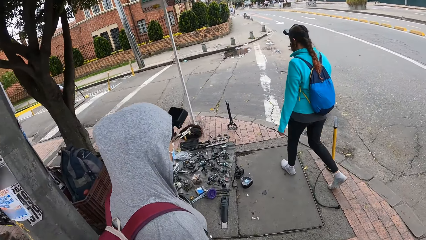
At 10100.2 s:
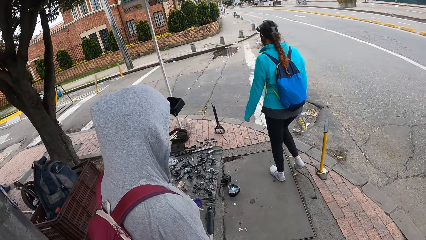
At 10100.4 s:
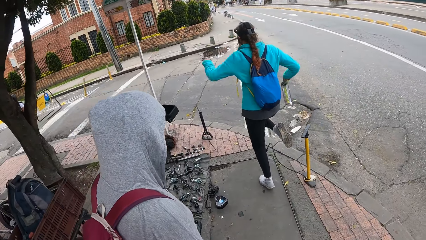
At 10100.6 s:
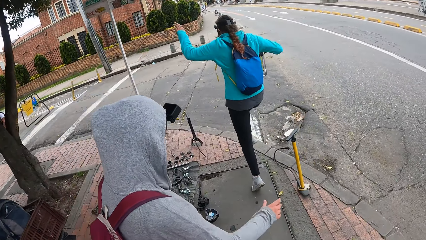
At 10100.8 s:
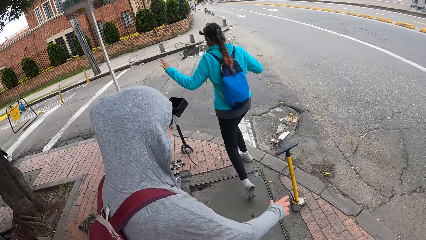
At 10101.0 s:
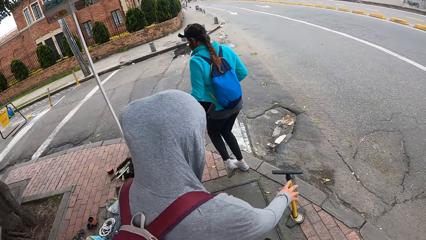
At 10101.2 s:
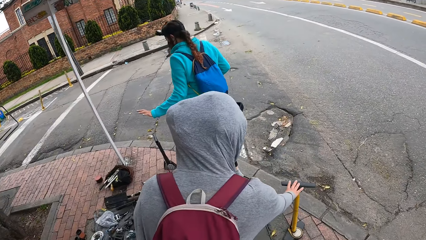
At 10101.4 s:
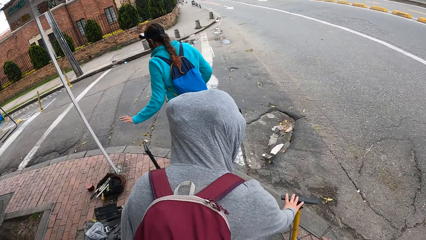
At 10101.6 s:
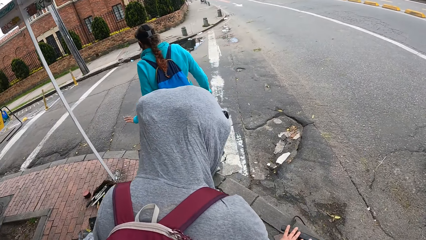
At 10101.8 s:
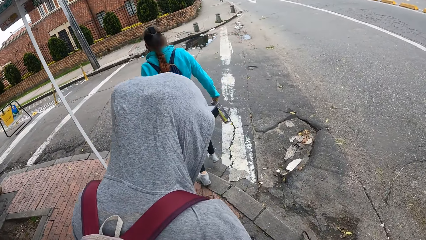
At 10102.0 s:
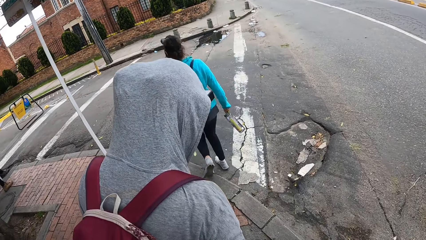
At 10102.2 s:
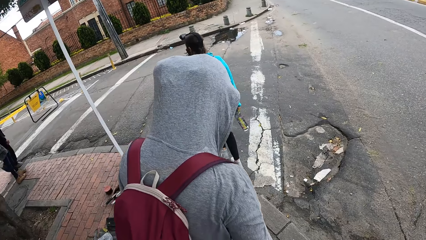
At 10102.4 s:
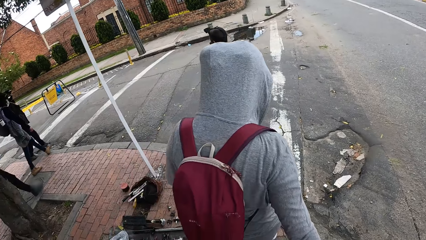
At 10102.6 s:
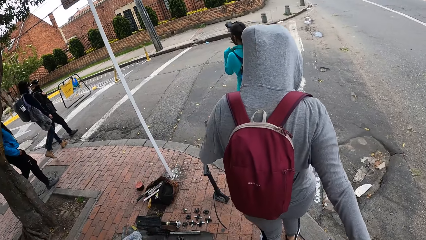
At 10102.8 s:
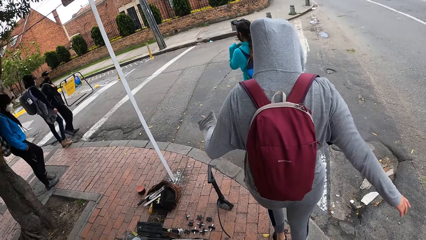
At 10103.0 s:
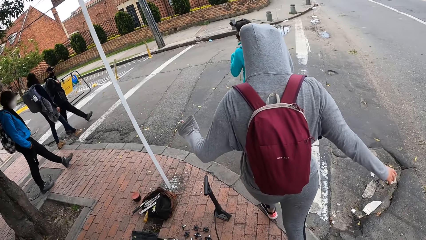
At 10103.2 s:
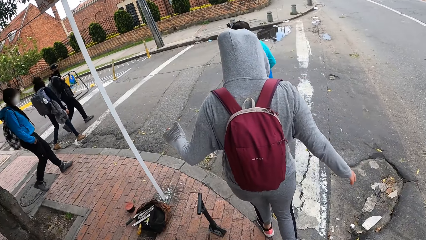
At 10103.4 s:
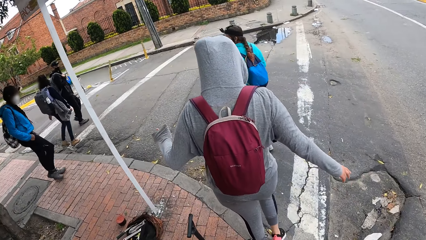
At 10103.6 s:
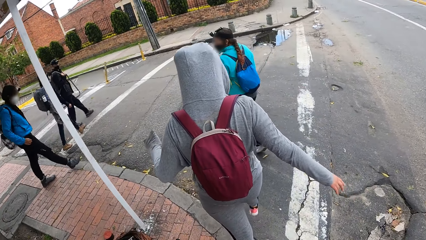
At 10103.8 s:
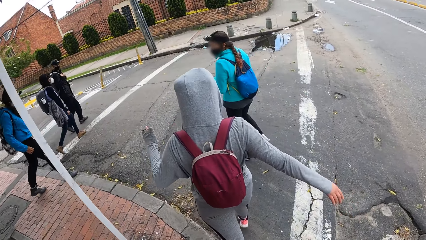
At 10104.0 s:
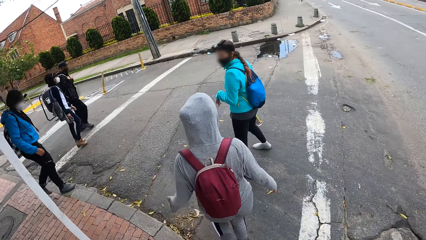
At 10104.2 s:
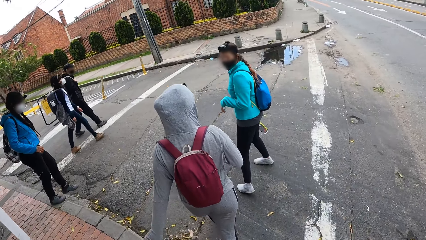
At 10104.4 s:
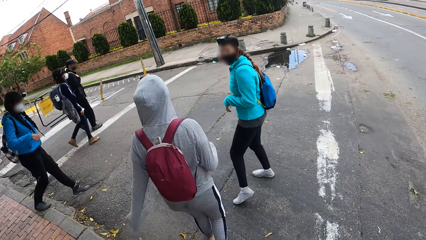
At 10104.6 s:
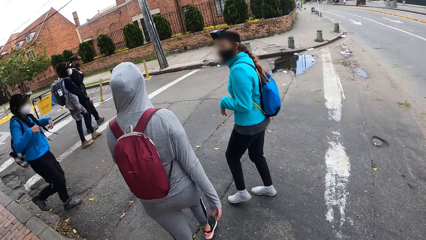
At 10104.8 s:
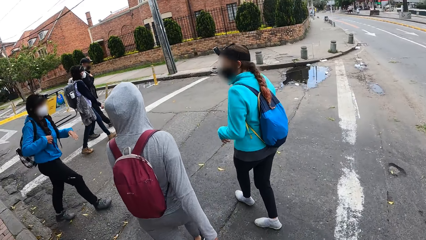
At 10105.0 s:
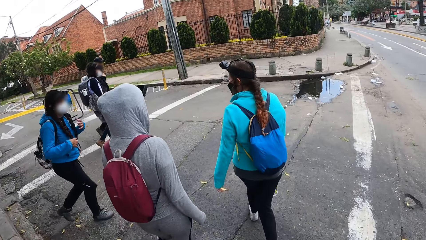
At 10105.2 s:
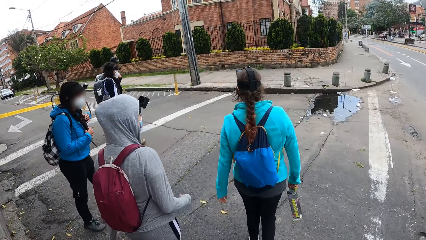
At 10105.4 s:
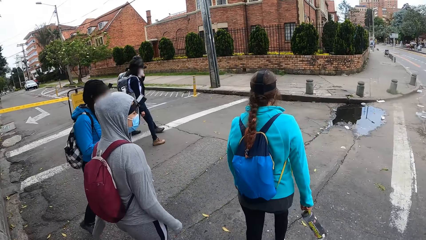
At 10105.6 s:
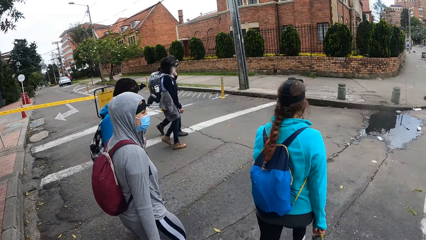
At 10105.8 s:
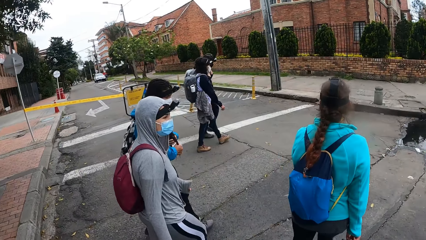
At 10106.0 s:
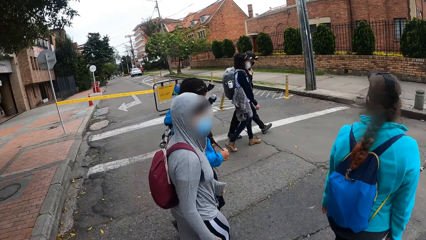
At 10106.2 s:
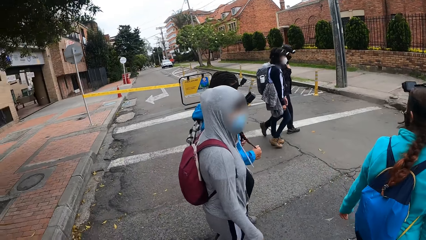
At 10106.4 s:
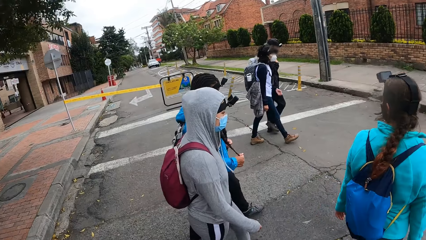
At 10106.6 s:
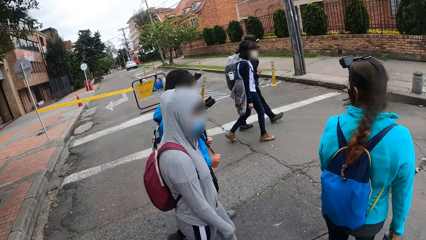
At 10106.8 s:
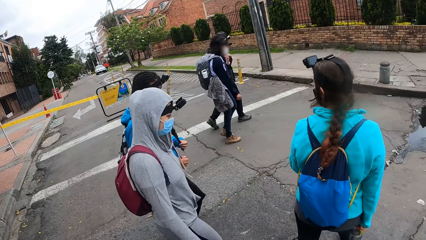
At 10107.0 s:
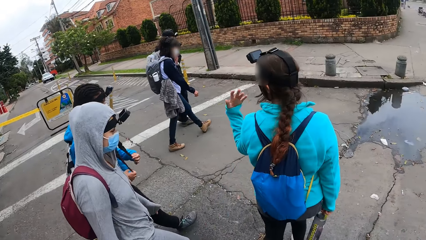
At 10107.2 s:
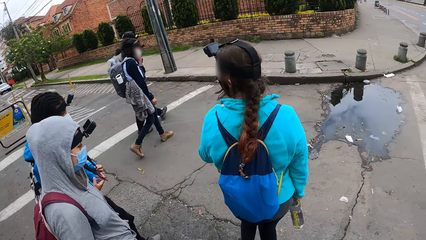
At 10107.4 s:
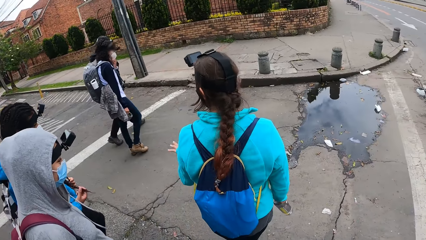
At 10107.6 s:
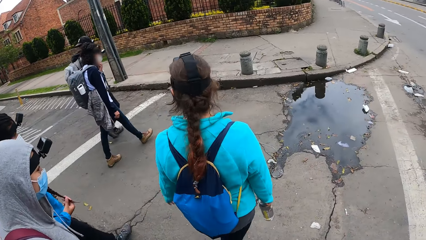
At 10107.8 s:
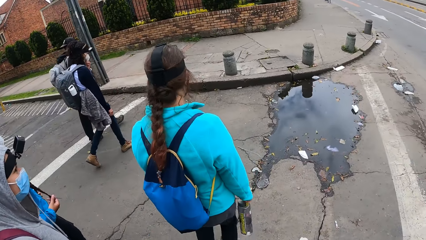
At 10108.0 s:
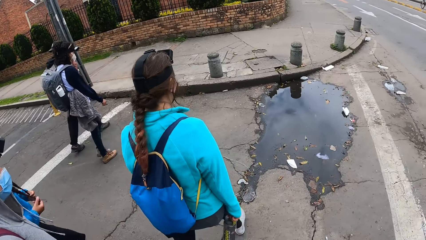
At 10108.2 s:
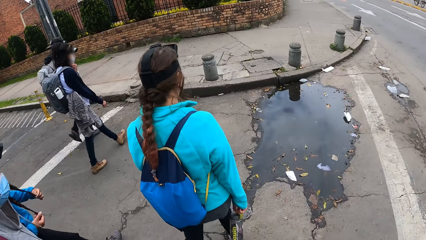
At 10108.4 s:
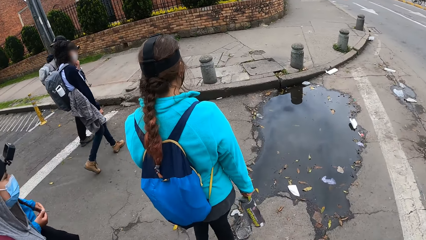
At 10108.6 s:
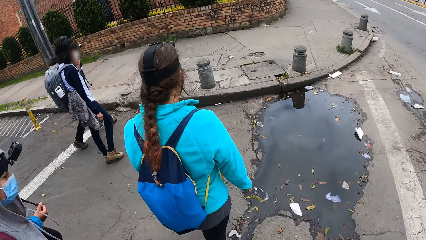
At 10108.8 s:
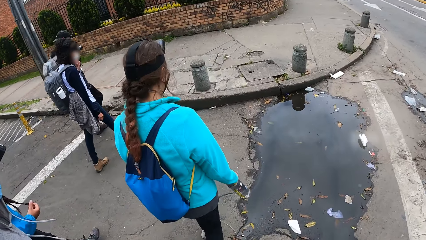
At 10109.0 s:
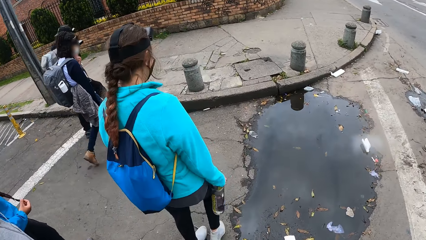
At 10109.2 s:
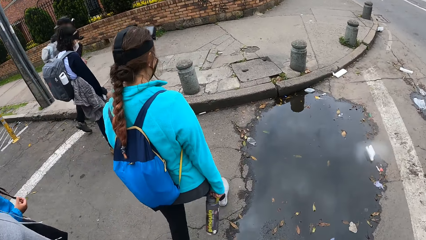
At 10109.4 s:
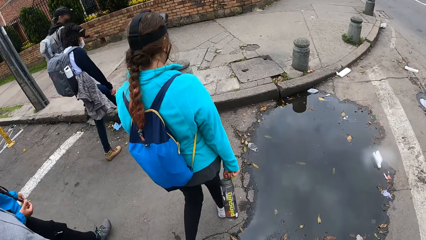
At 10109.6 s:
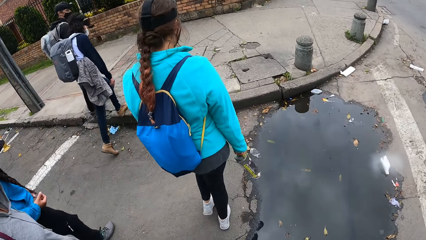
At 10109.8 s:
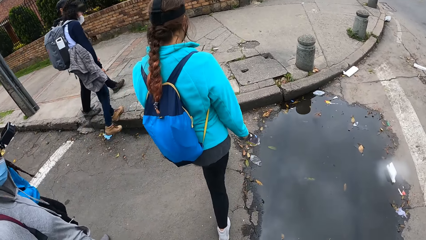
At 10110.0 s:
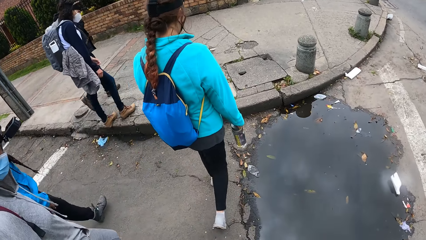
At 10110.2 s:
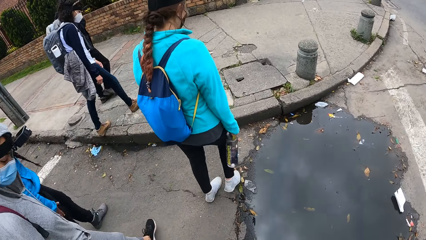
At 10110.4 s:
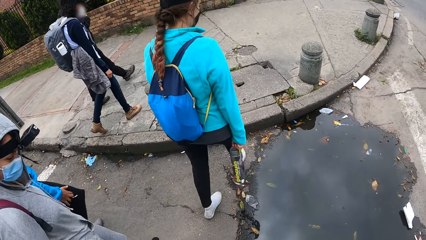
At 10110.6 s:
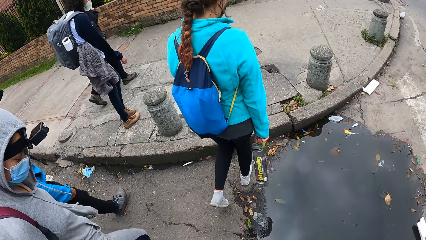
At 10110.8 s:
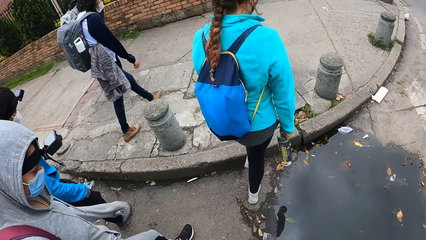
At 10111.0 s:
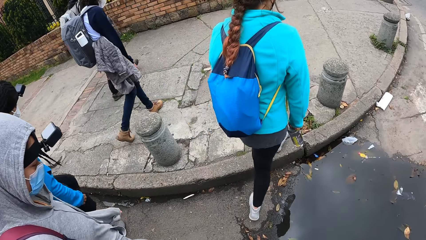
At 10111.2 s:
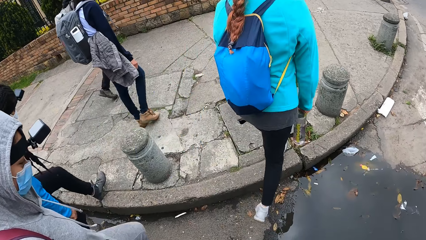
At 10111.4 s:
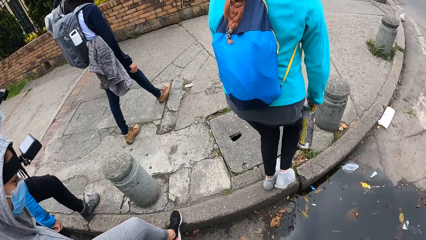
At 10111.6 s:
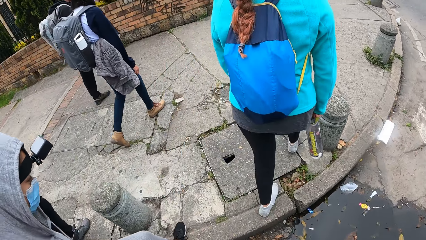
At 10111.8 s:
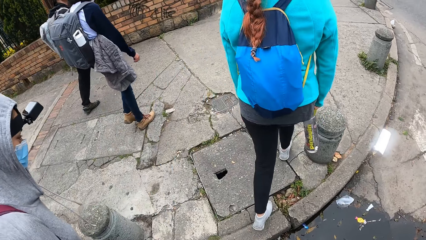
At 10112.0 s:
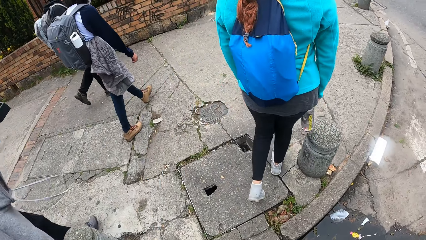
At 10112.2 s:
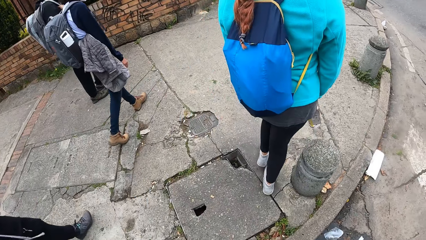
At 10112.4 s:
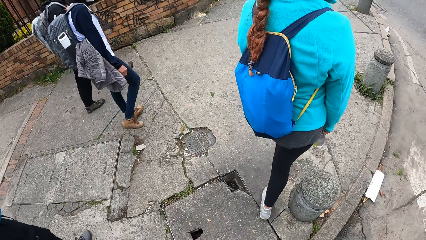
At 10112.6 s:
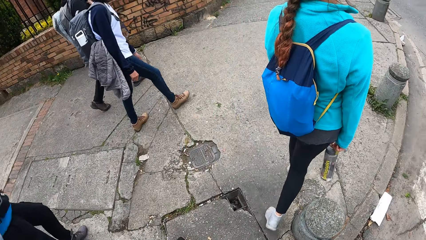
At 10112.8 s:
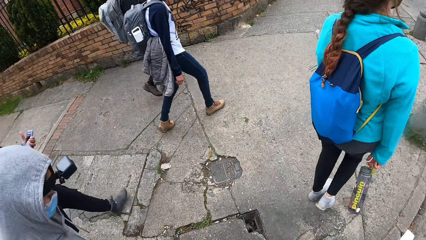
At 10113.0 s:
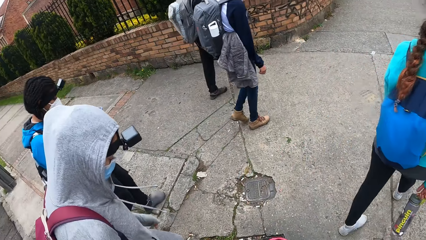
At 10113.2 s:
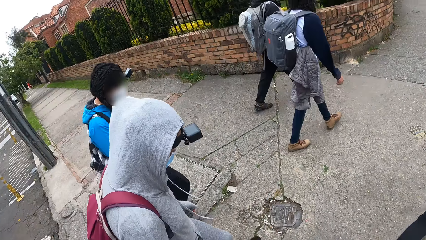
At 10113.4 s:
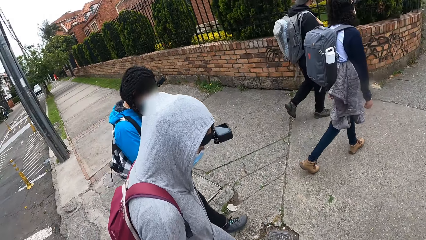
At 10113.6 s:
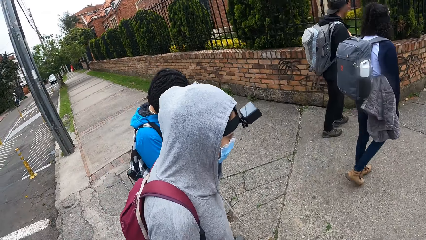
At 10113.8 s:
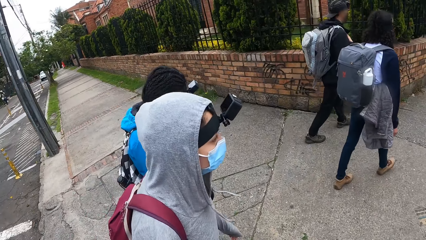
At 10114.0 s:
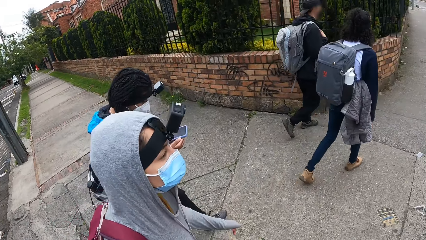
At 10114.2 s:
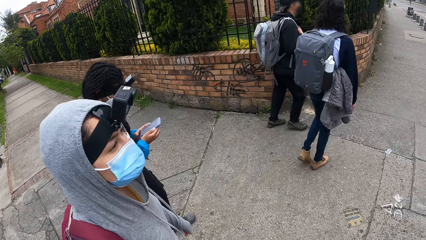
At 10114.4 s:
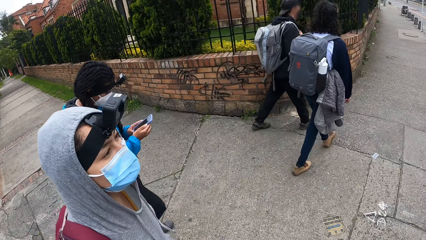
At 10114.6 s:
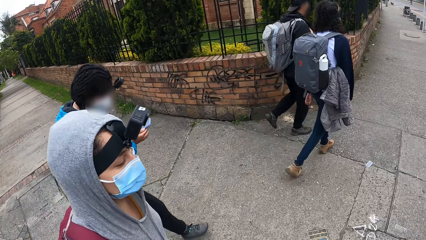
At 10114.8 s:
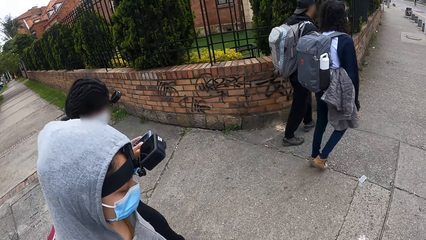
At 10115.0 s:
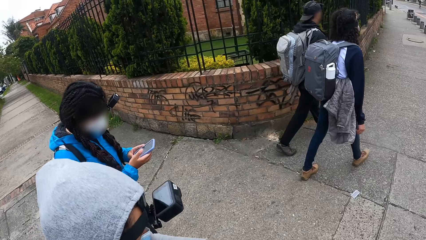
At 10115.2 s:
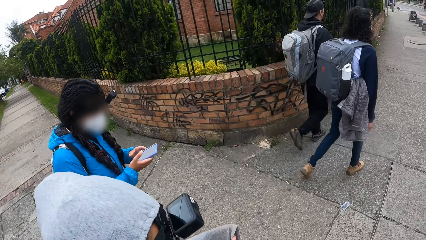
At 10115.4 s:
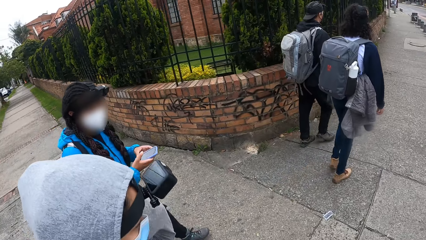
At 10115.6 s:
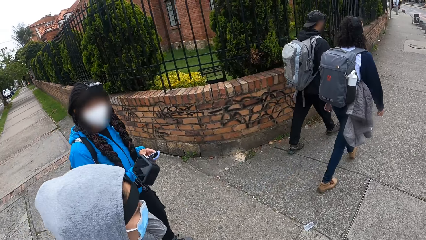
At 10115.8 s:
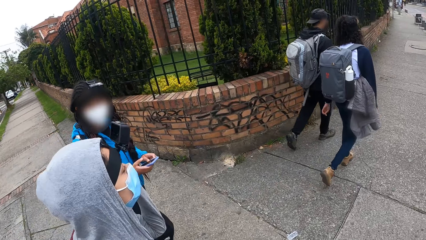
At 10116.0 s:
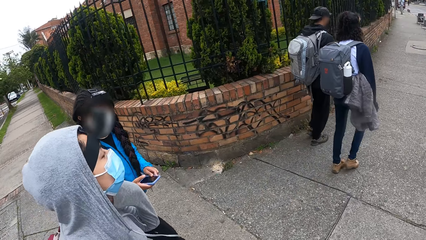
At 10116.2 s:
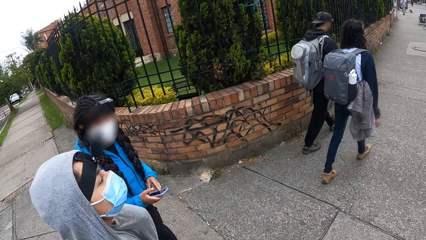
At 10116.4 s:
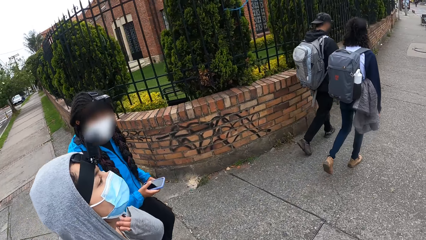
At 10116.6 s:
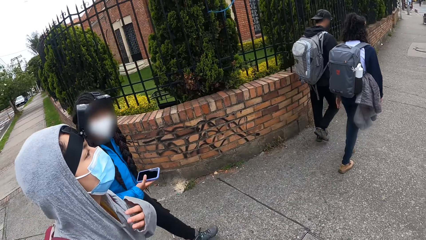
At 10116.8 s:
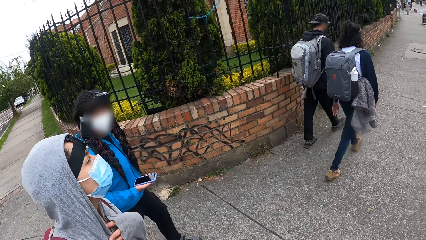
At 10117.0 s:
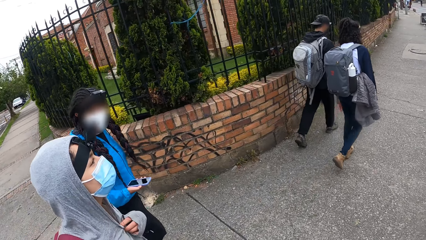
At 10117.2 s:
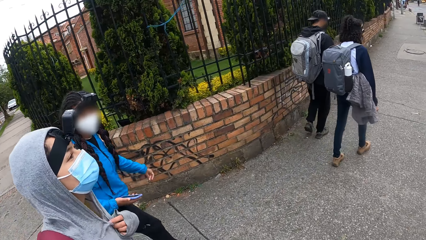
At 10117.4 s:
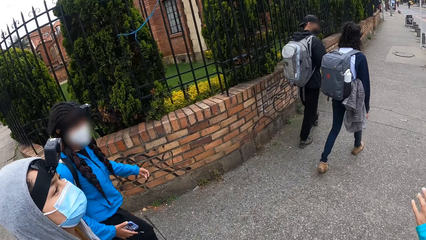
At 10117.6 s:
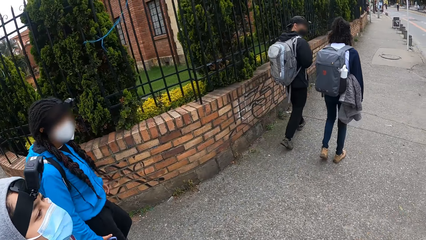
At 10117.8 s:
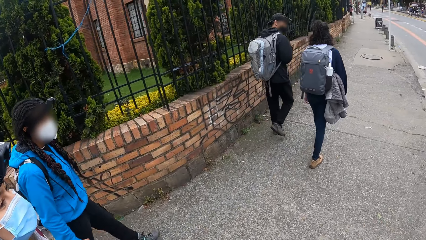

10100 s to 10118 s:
A woman jams her right foot on a pump on the floor. Another woman holds the pump on the floor. The first woman interacts with the other woman. A woman walks. Another woman walks. The first woman speaks to the other woman. The camera wearer walks. A third woman operates a phone with her hands. The camera wearer speaks to the other woman, walks, and looks at the other woman. The third woman interacts with the woman holding the pump.
